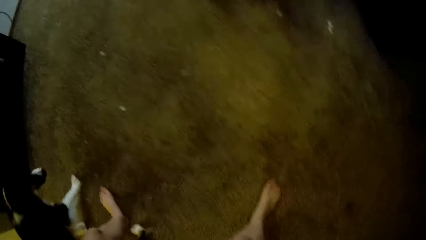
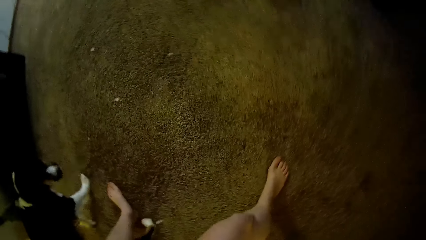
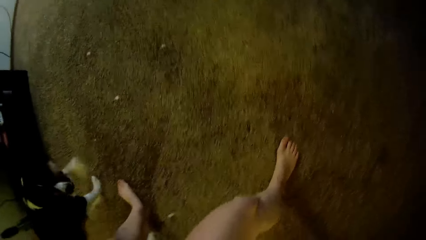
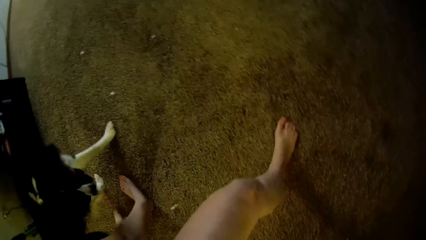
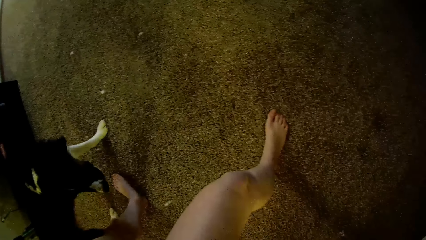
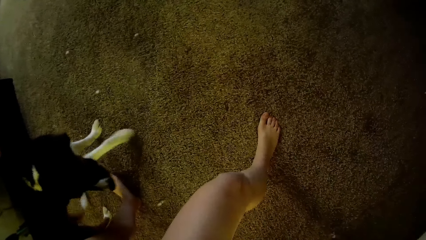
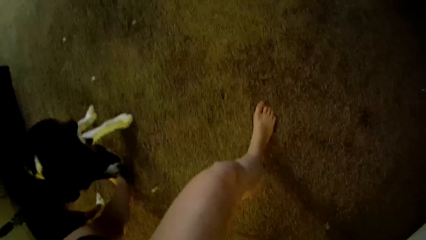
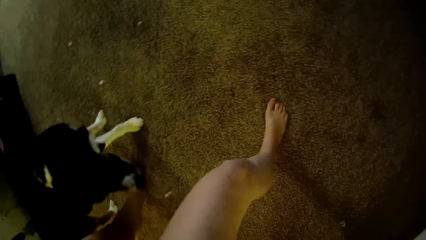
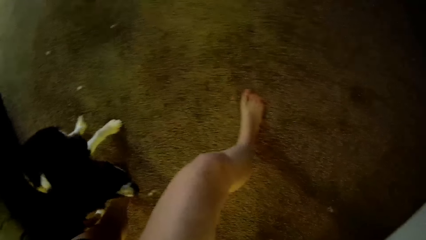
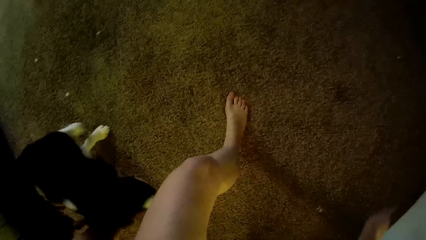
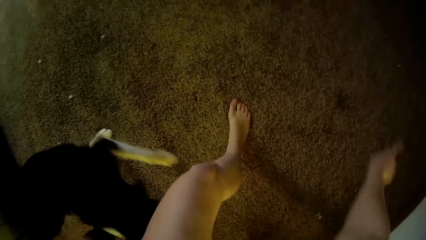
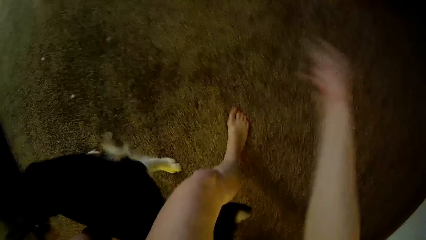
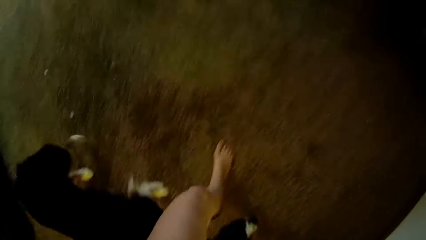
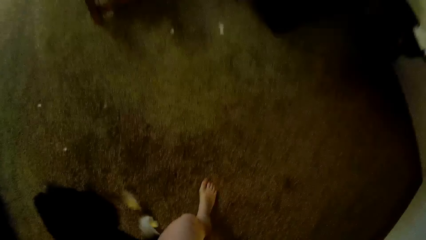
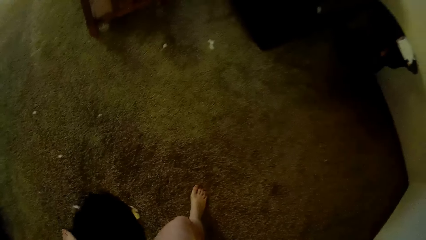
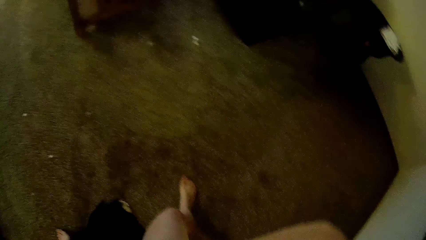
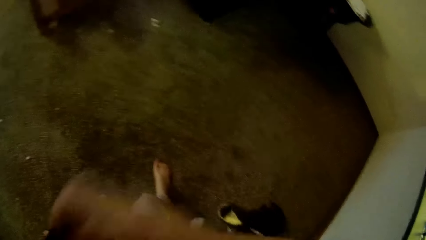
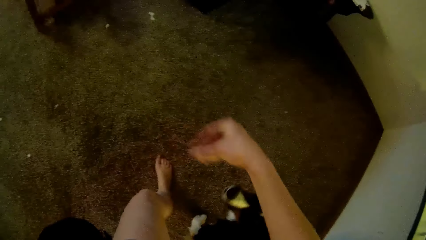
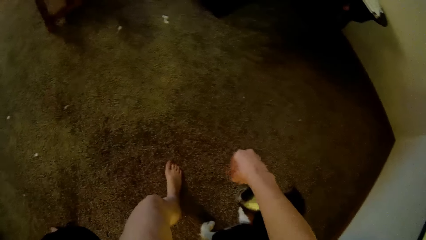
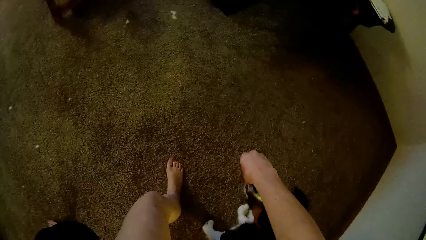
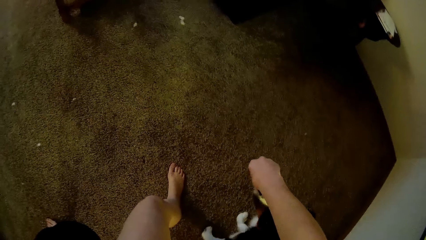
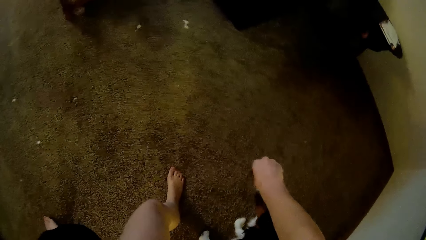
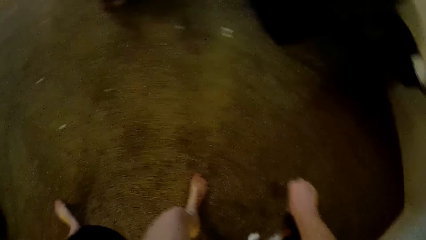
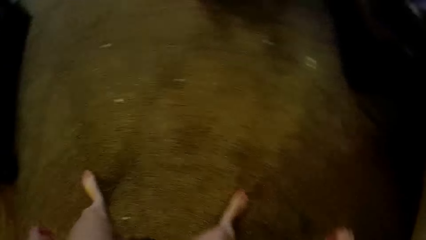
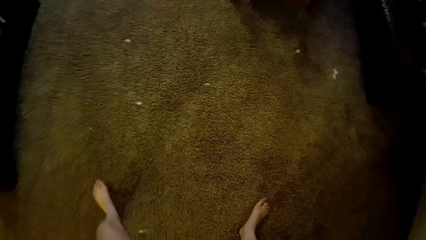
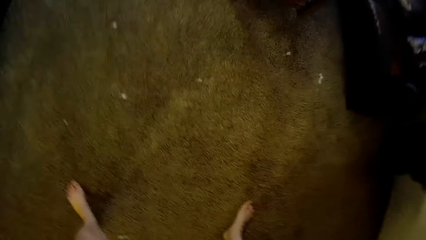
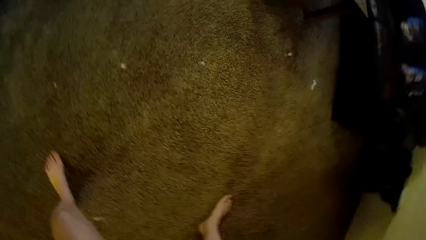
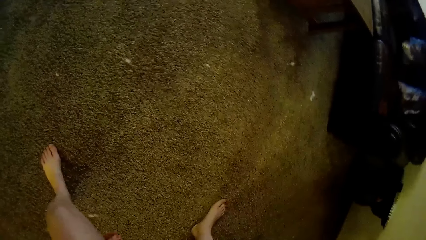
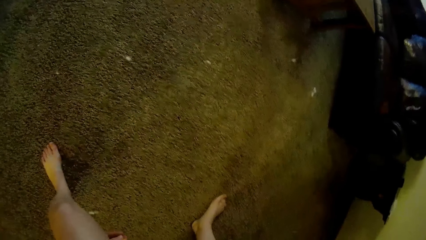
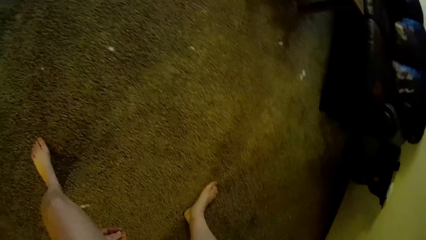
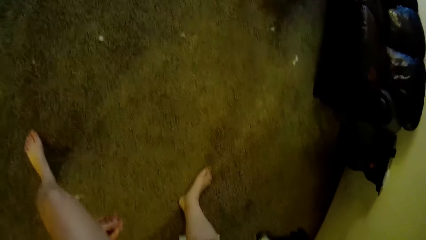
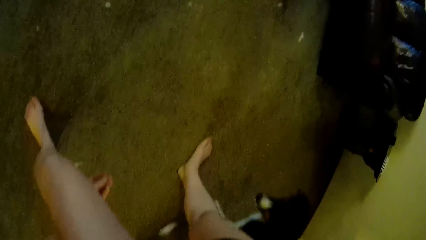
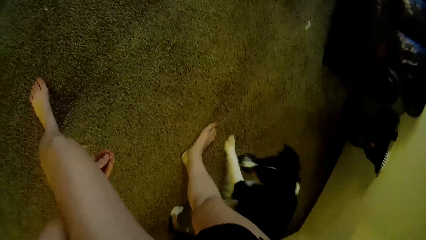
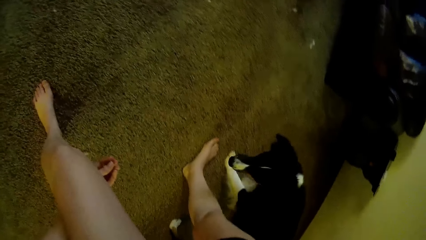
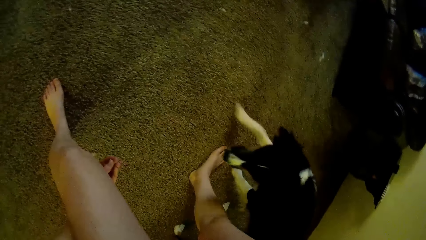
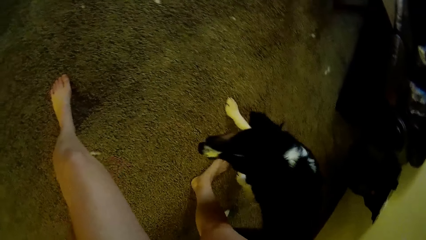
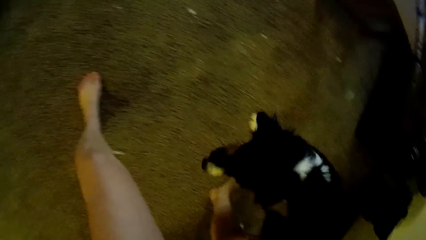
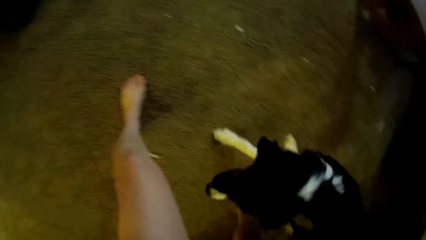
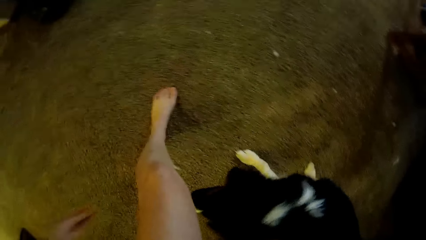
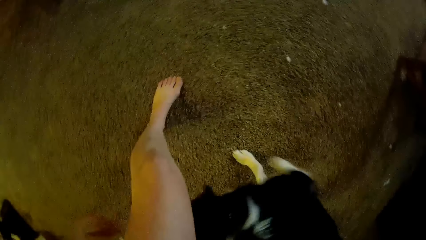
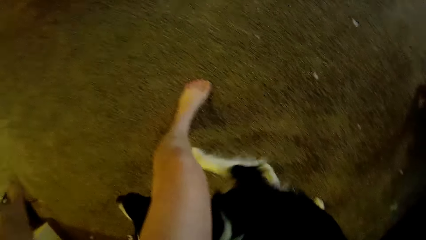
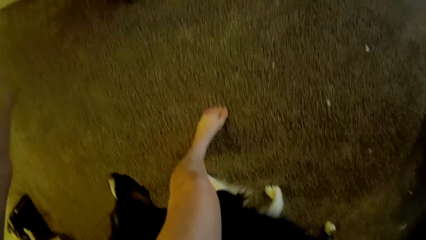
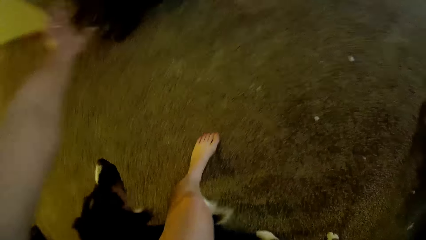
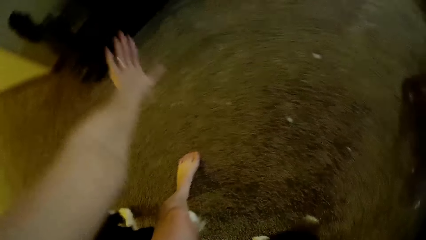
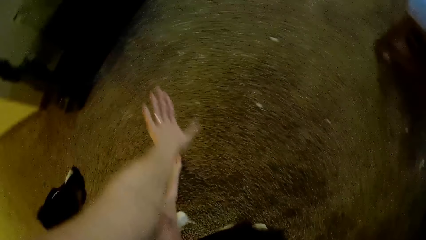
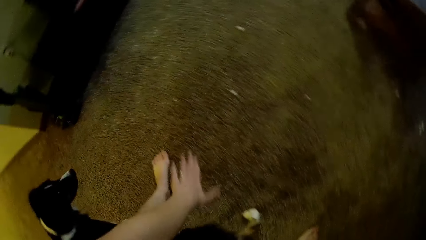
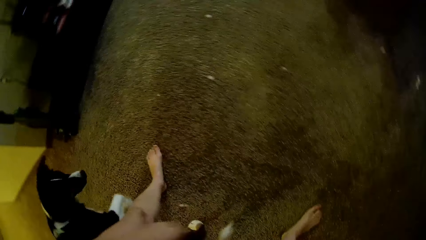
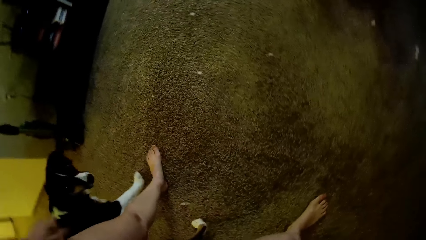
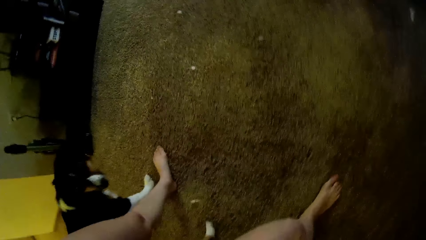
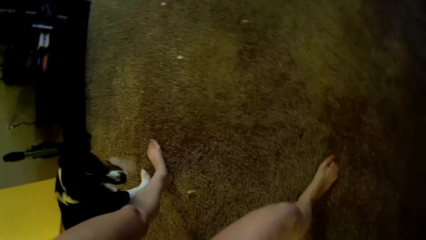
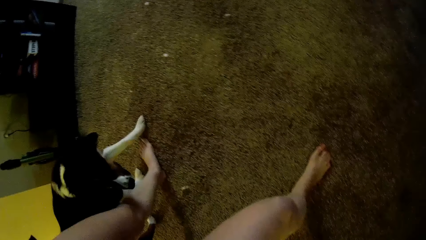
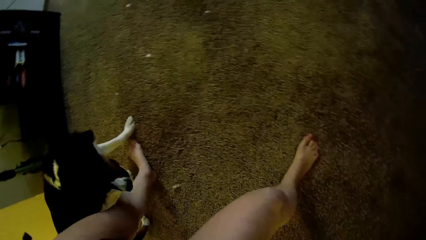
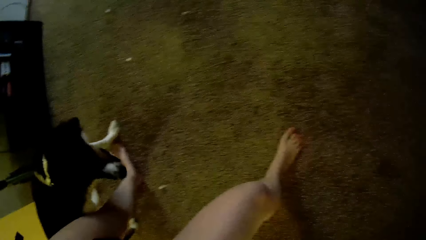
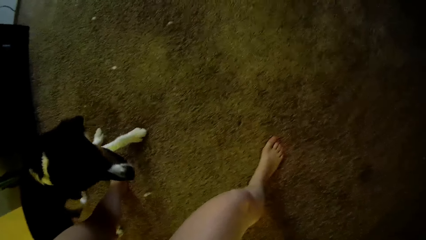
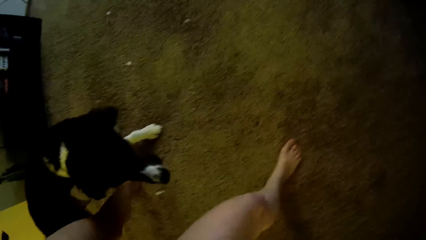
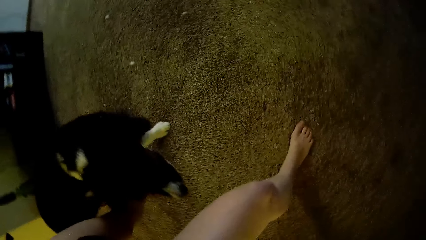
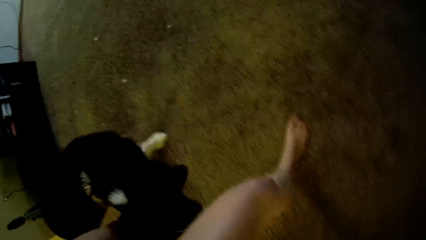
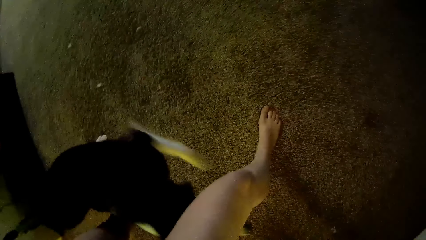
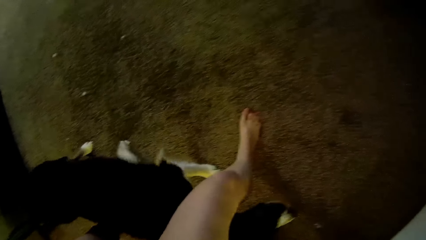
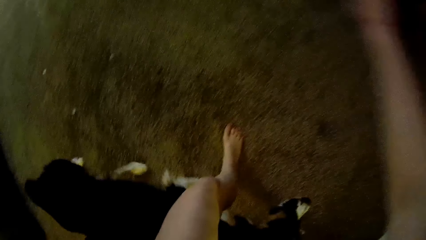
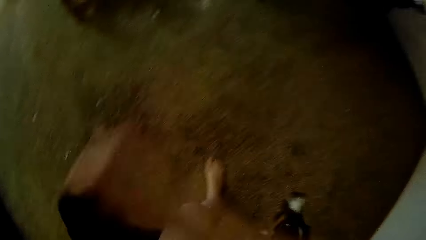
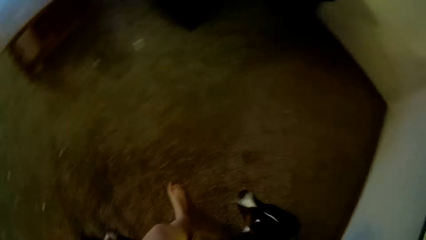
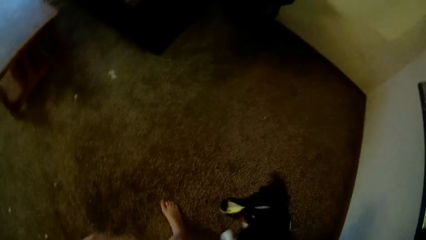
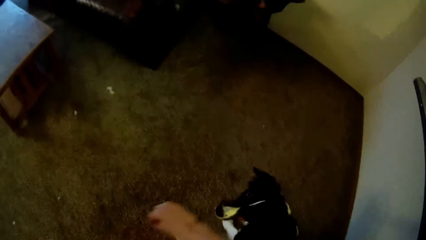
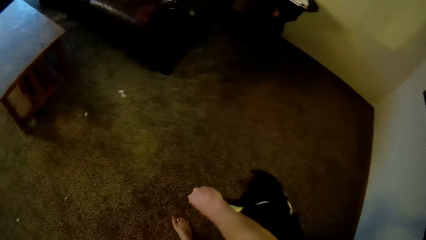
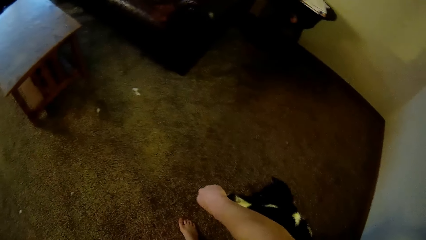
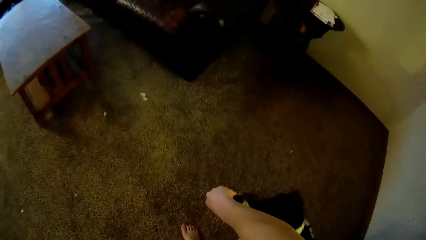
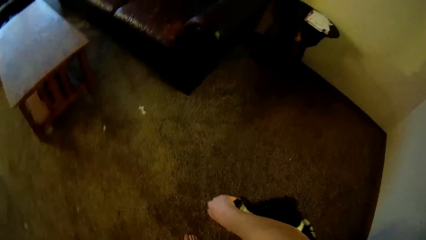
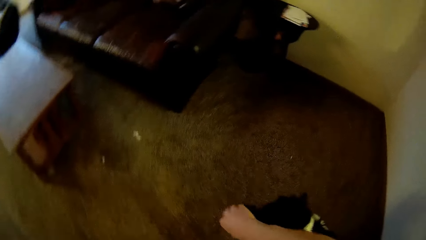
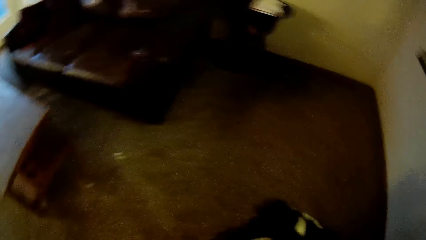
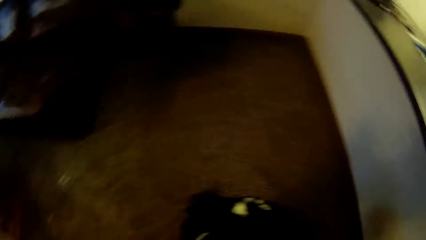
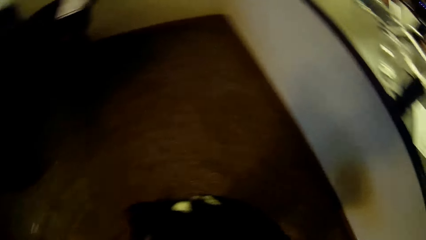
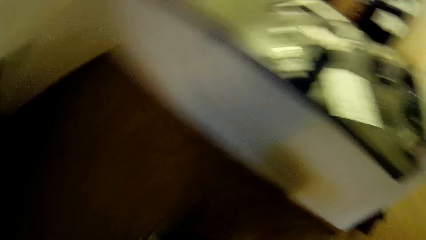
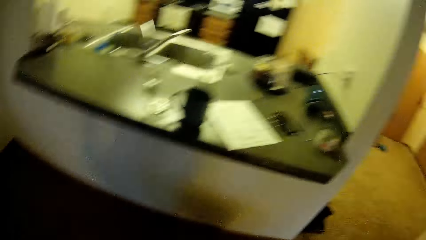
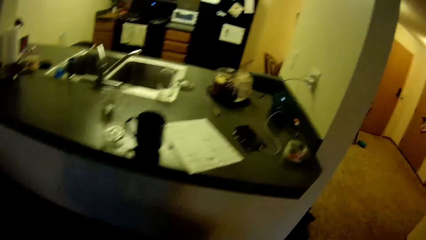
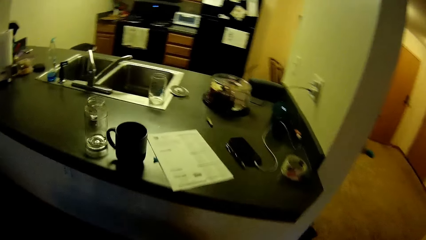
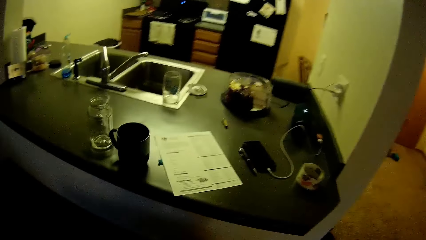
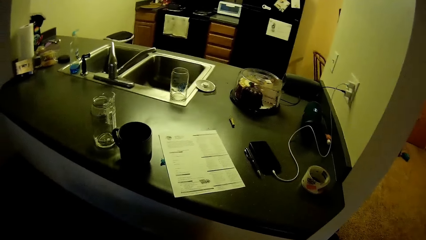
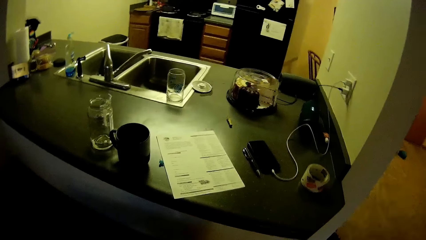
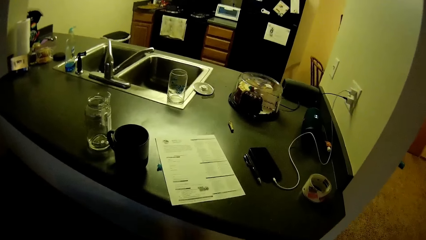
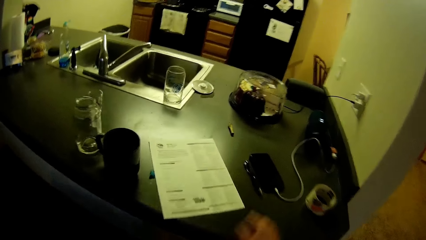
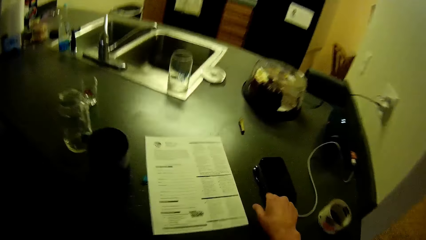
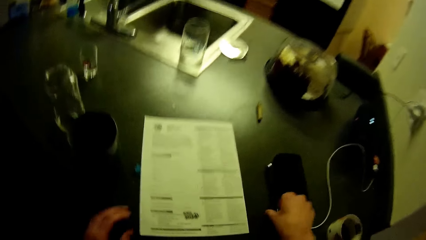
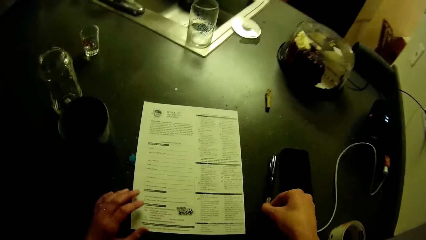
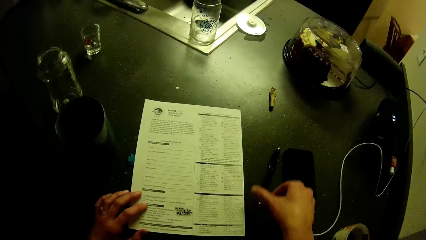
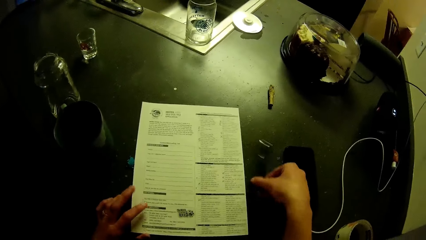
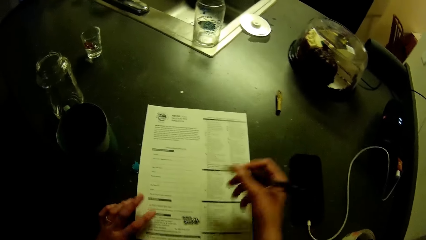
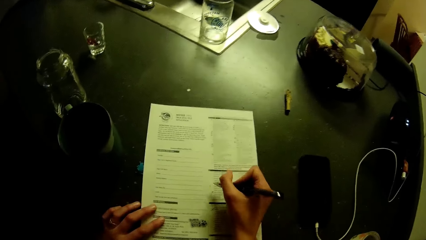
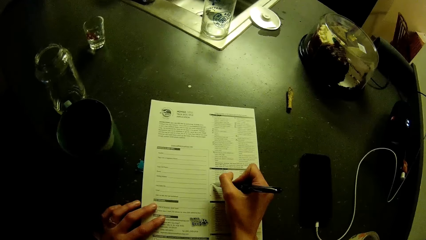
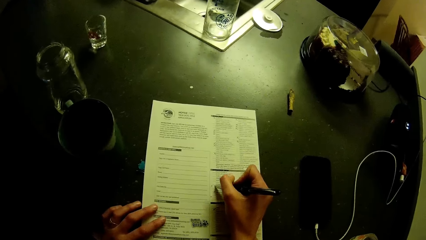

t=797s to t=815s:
The camera wearer moves around her hands. She gives the dog something. She moves around her hands. She gives the dog something. She picks up the pen on the kitchen slab. She fills the application checklist on the kitchen slab.
